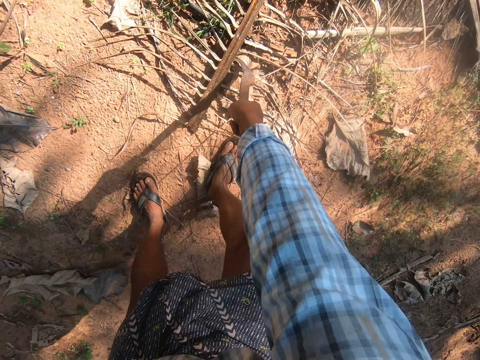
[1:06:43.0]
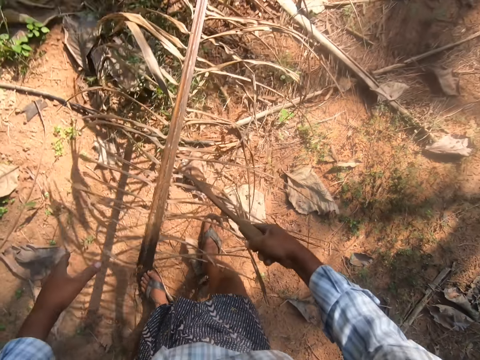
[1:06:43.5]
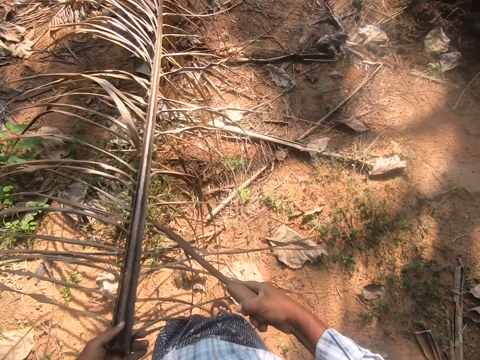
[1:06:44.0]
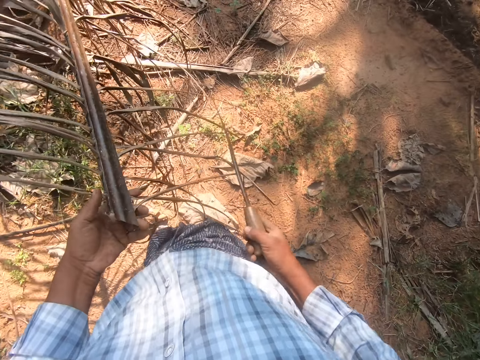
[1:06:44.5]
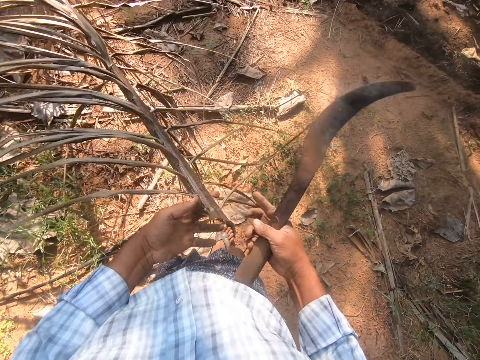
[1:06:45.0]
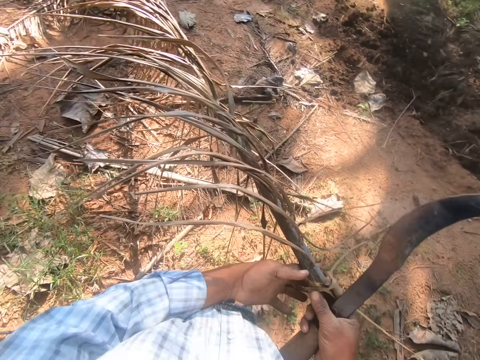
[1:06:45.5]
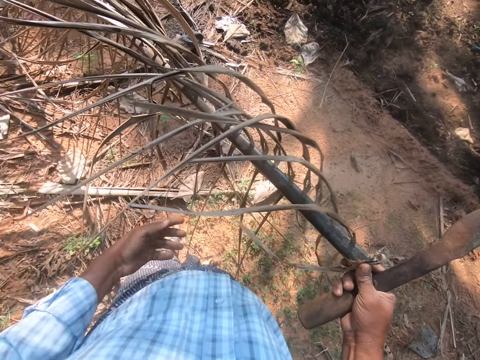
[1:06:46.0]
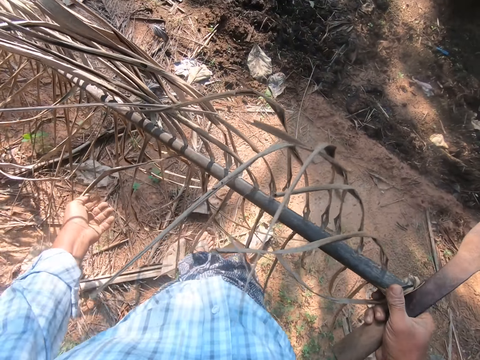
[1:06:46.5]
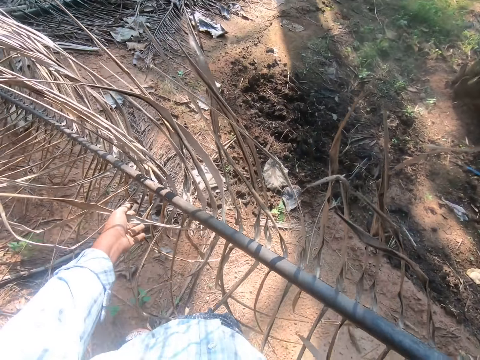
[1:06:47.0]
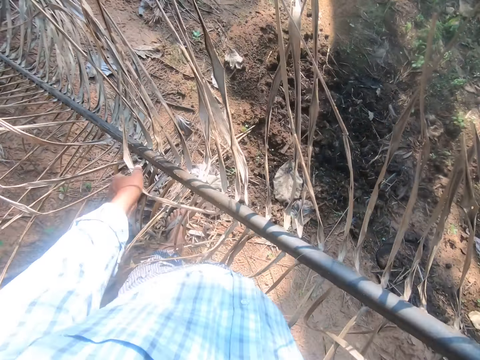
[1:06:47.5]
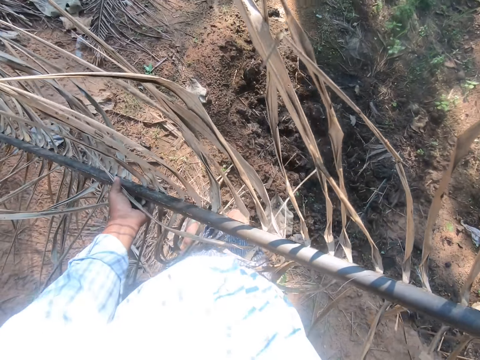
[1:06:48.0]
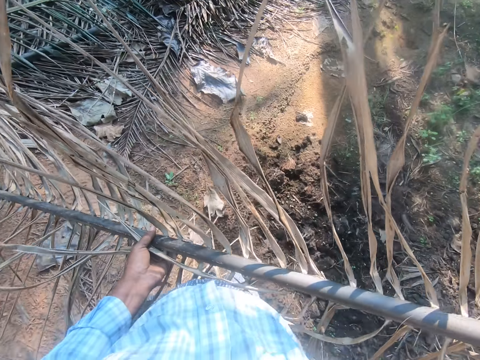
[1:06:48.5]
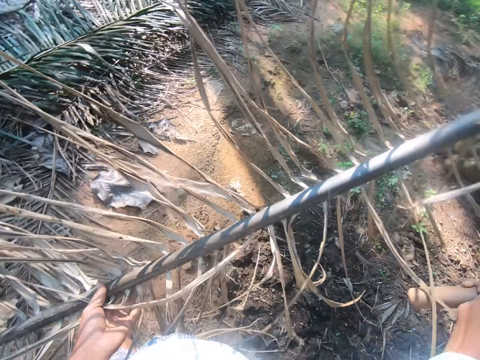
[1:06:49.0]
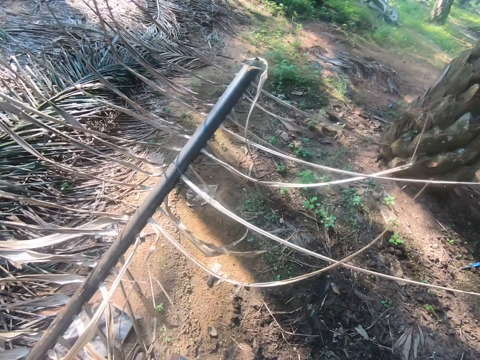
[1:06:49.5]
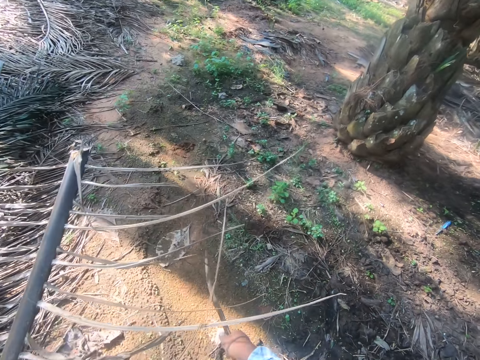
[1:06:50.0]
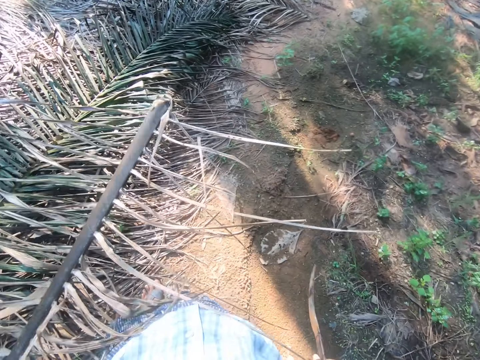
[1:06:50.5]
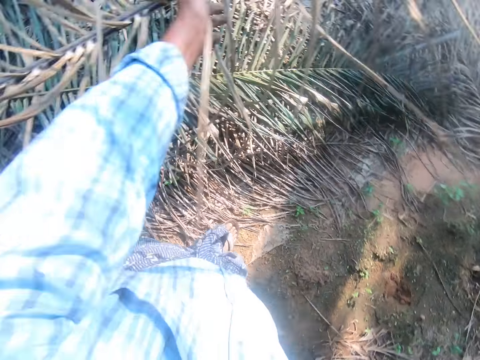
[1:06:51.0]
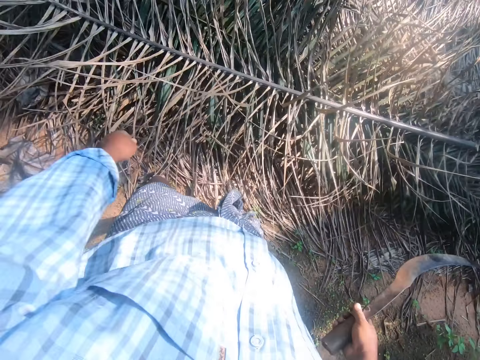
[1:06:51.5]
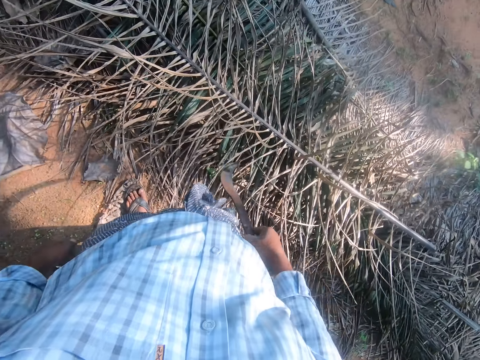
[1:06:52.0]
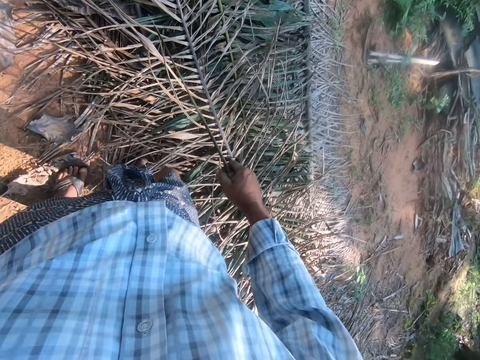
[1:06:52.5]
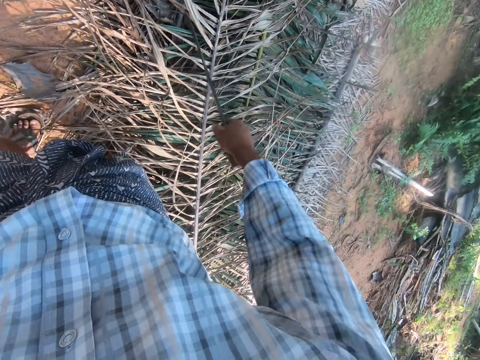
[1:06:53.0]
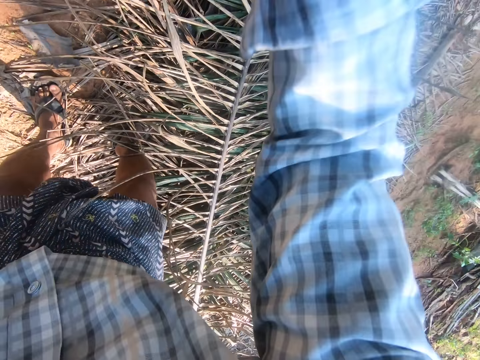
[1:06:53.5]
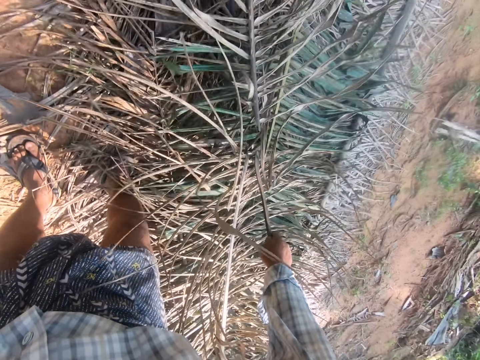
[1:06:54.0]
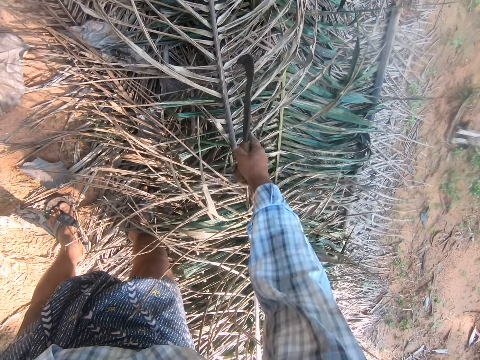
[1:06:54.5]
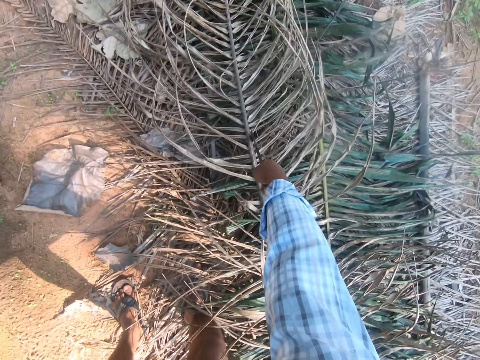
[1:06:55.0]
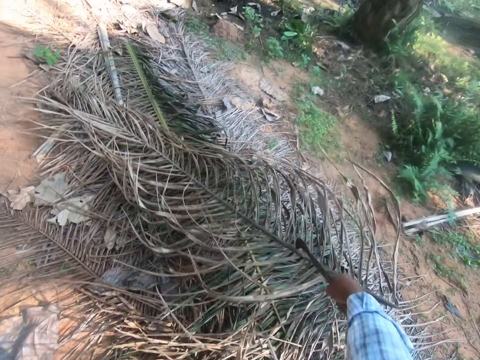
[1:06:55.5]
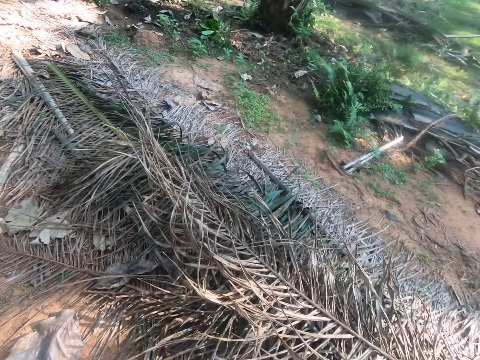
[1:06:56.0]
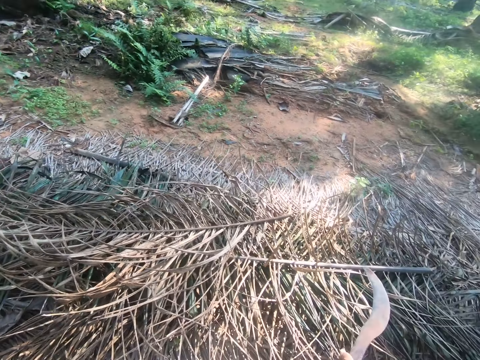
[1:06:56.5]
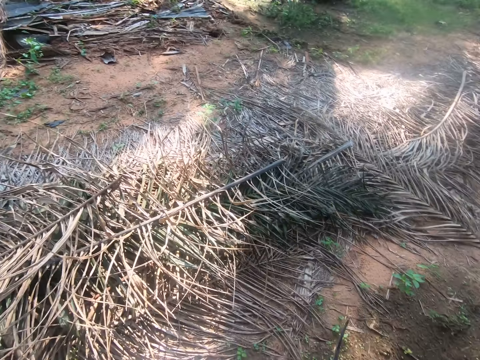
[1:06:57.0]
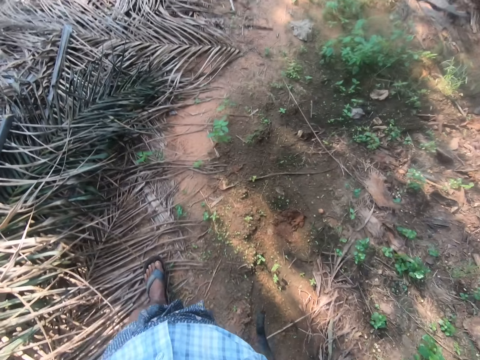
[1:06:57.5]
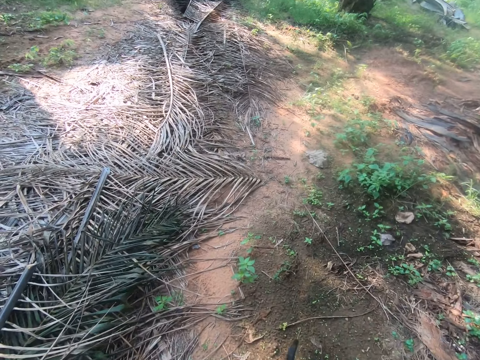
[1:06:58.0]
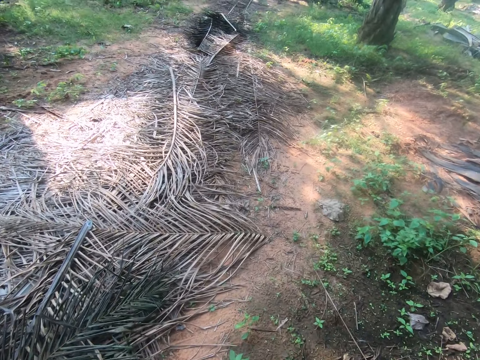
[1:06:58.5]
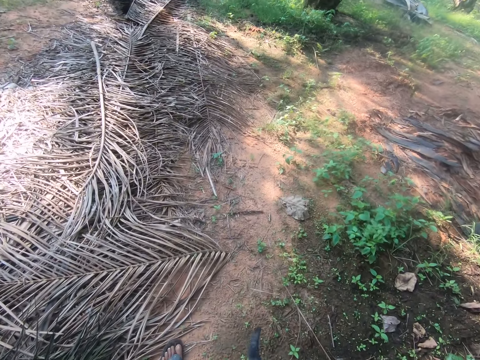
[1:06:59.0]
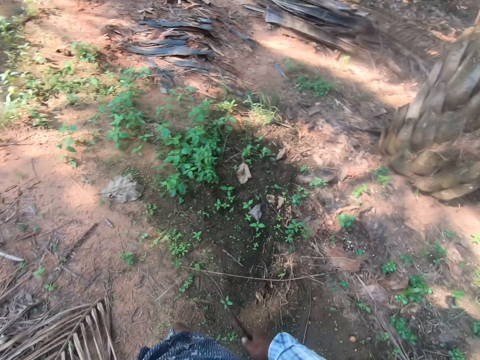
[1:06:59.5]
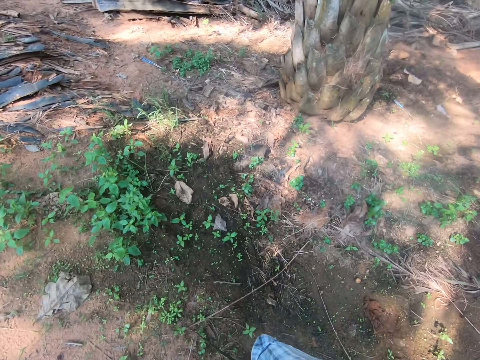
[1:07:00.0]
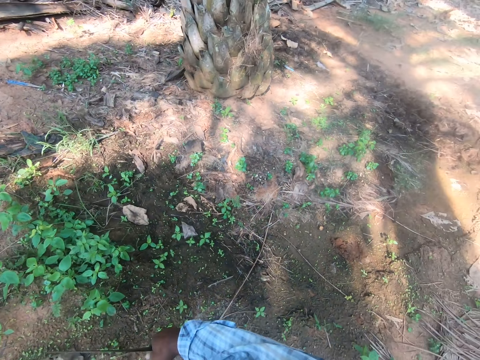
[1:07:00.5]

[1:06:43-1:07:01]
The camera wearer picks up a palm stem or coconut branch with the cutlass or pruning saw in his hand. He holds the coconut branch with his hand. He switches the coconut branch to the other hand. He takes the stem part with his hand to the pile of stems on the farm. He walks around the field. He throws the stem on the pile of stems on the ground. He walks away from the coconut branches. He cuts the palm stem with the cutlass. He drags the palm stem with the cutlass on the pile of stems. He pulls the pruning saw off the coconut branch. He walks away from the coconut branches on the farmland.

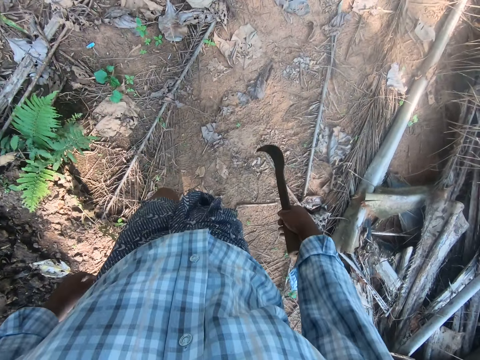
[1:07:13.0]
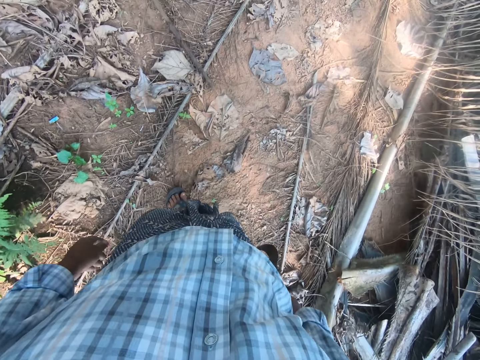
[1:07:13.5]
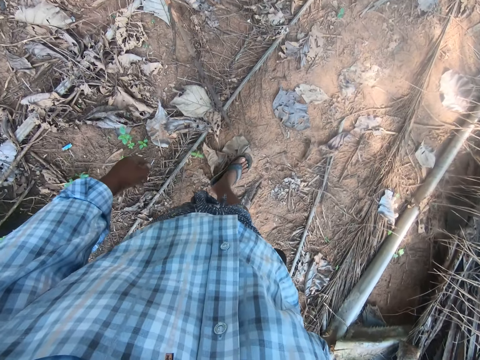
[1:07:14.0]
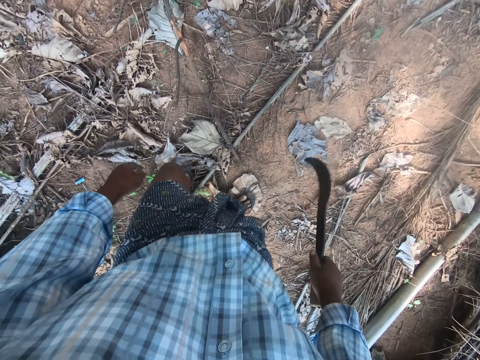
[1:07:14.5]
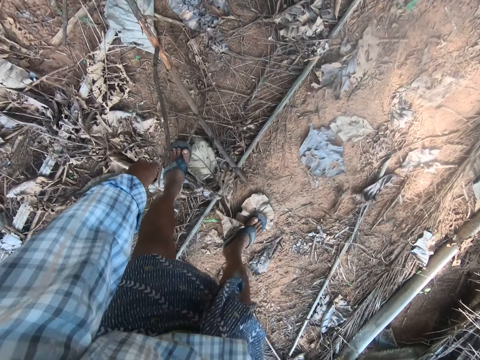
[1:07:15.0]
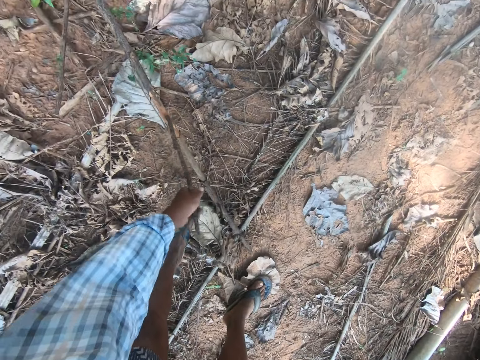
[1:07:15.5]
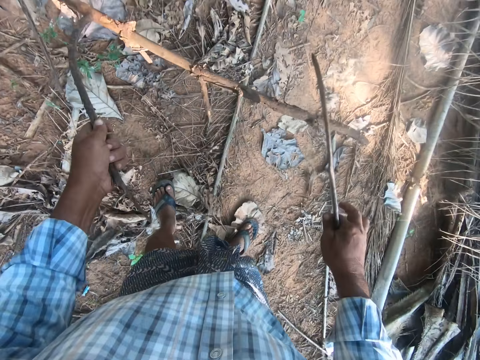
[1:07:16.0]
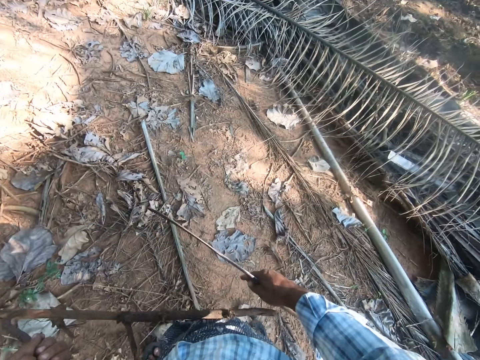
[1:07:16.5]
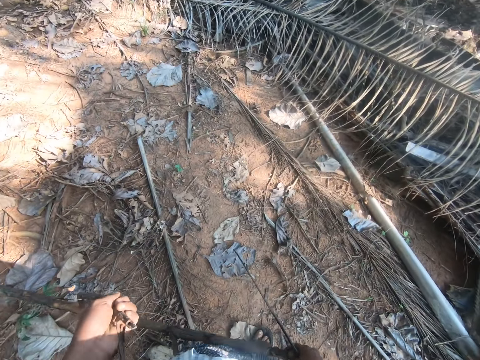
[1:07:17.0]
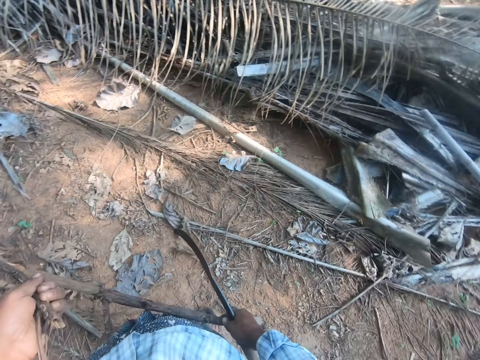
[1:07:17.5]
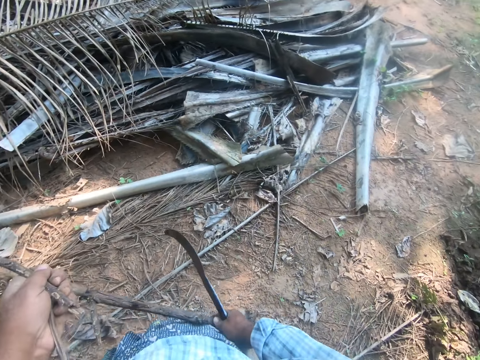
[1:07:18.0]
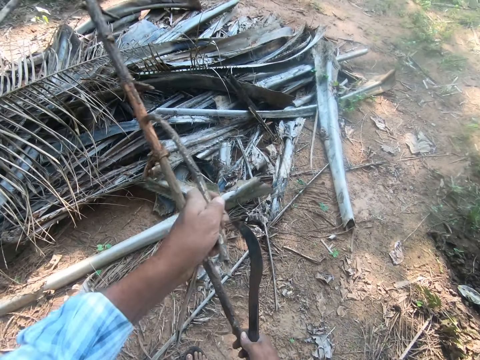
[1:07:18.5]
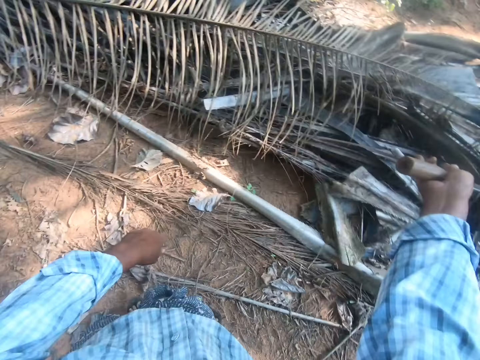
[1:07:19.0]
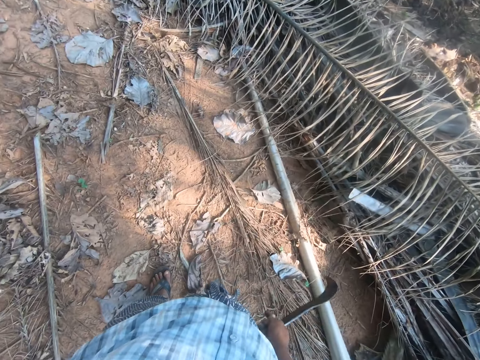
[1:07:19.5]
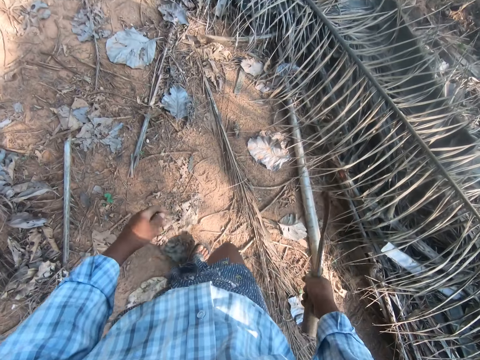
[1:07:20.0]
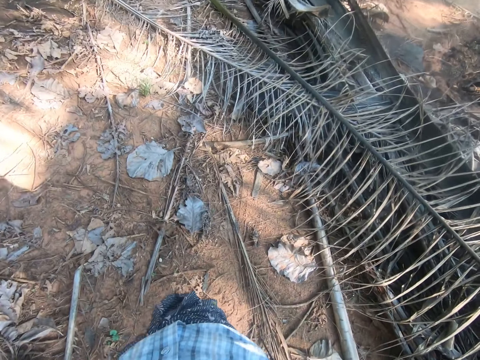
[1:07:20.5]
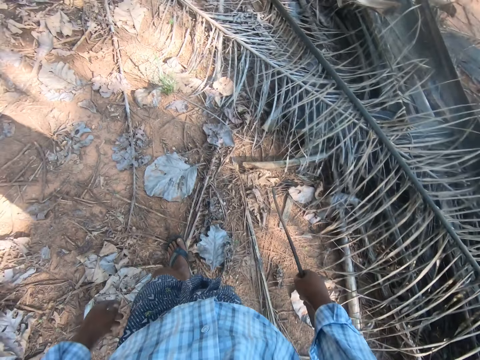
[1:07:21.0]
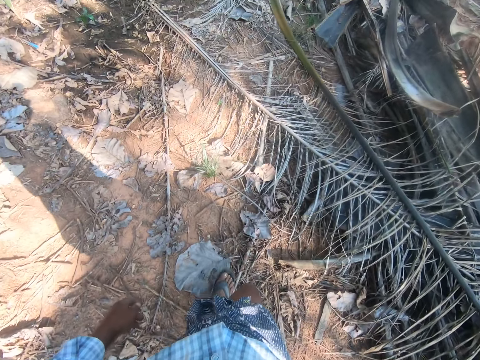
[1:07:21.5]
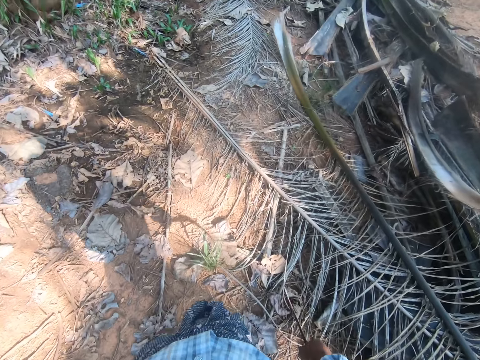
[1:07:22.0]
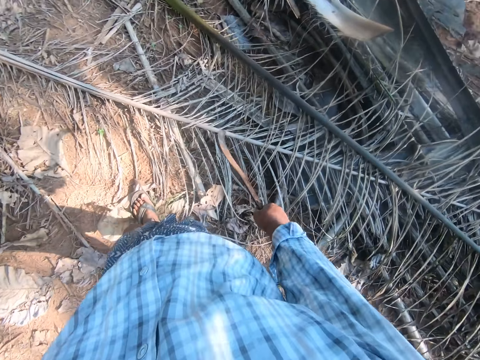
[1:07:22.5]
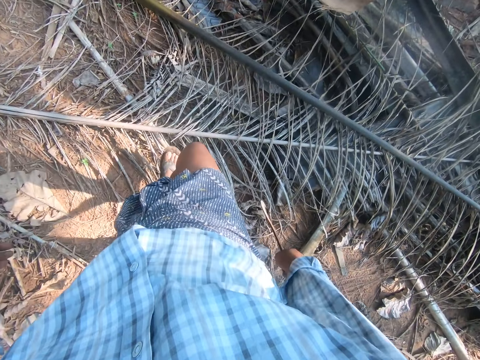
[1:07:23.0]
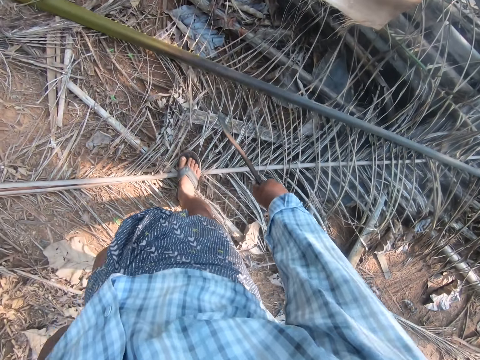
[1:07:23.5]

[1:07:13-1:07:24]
The camera wearer bends. They pick up a stick from the ground. They stand up. They throw the stick on a pile of stems on the ground. They walk around the field.
